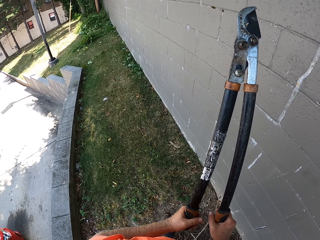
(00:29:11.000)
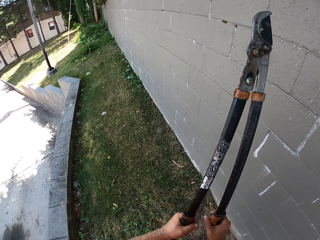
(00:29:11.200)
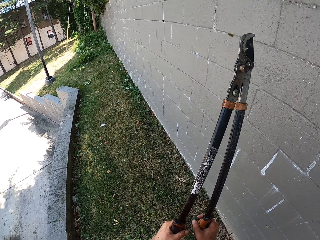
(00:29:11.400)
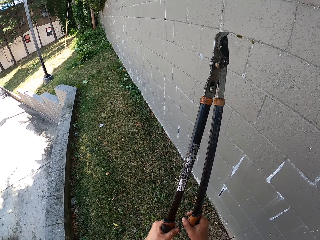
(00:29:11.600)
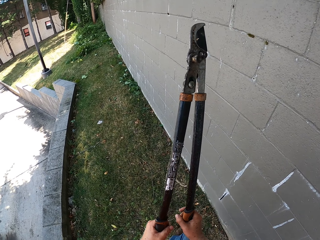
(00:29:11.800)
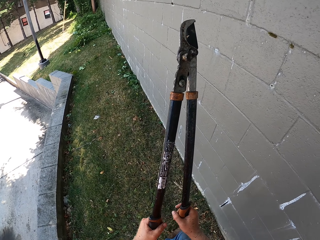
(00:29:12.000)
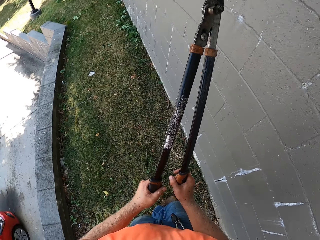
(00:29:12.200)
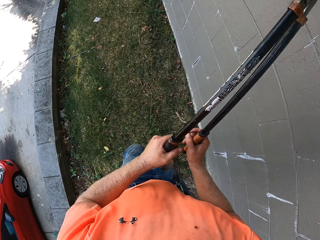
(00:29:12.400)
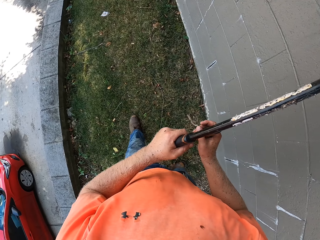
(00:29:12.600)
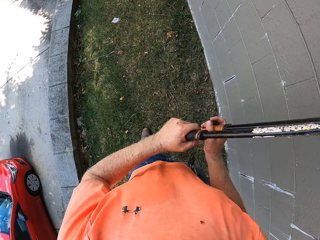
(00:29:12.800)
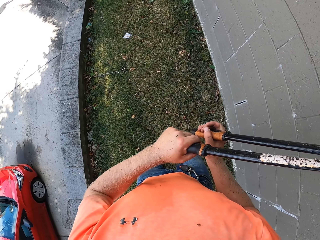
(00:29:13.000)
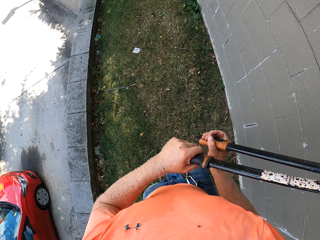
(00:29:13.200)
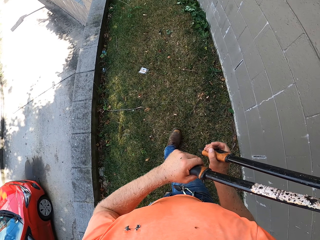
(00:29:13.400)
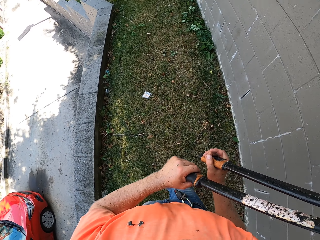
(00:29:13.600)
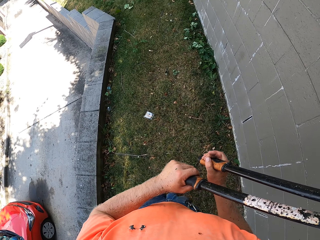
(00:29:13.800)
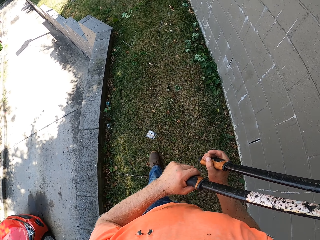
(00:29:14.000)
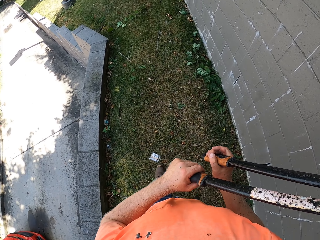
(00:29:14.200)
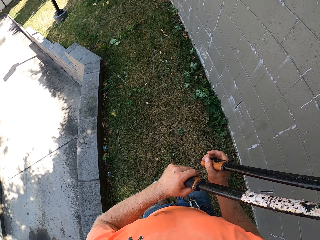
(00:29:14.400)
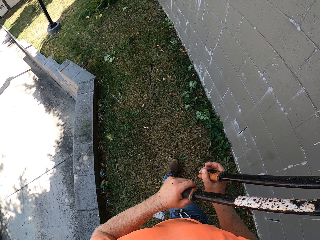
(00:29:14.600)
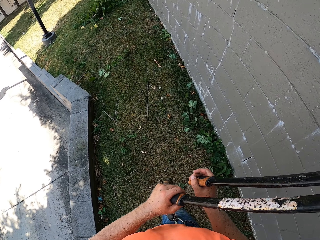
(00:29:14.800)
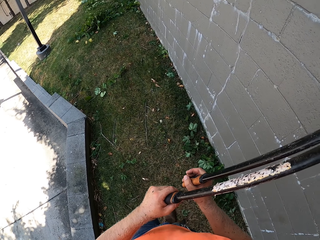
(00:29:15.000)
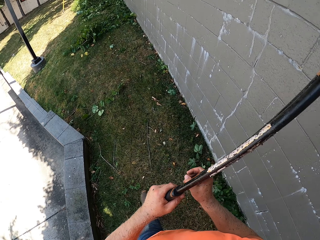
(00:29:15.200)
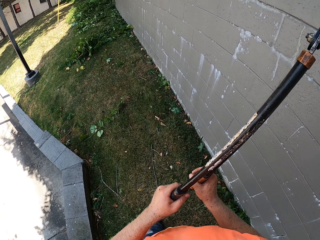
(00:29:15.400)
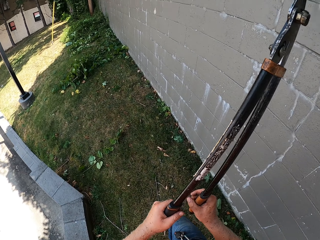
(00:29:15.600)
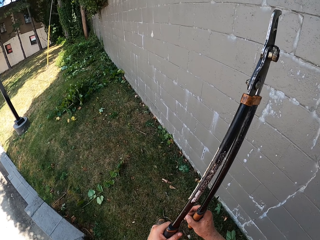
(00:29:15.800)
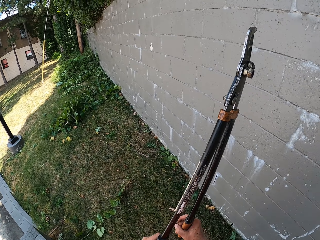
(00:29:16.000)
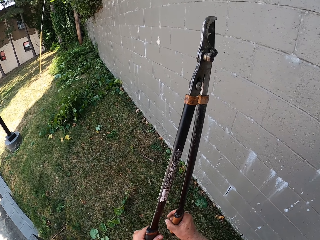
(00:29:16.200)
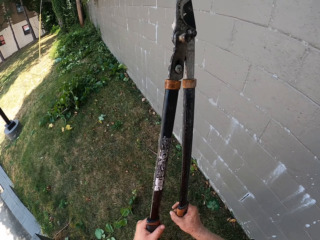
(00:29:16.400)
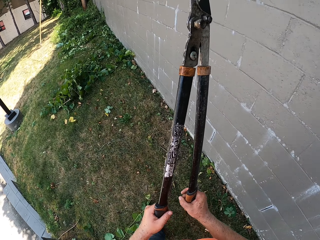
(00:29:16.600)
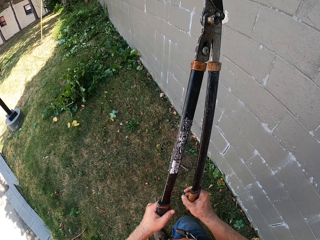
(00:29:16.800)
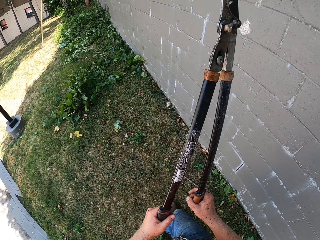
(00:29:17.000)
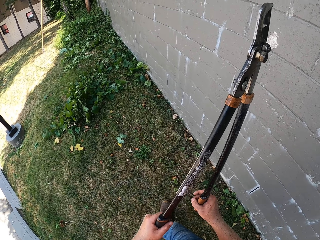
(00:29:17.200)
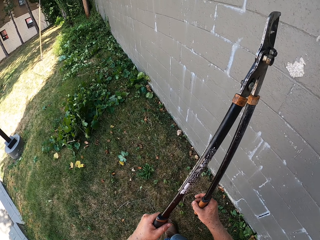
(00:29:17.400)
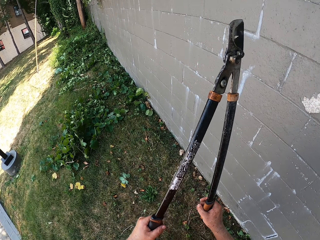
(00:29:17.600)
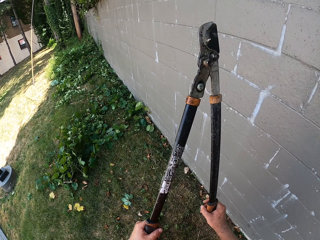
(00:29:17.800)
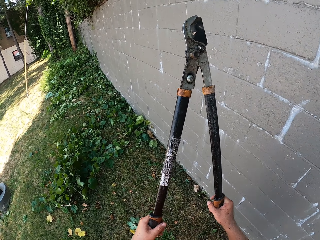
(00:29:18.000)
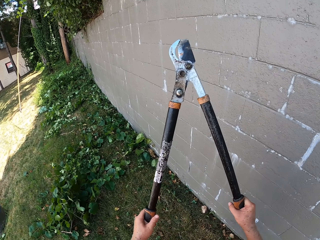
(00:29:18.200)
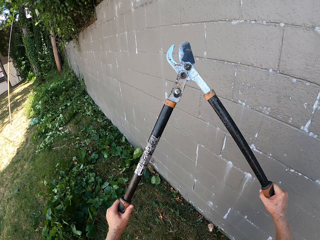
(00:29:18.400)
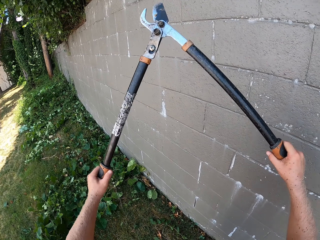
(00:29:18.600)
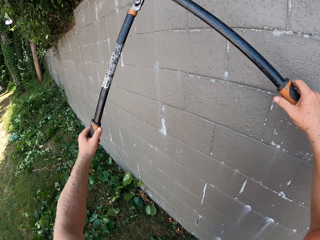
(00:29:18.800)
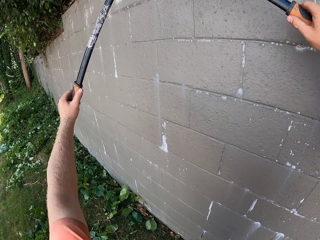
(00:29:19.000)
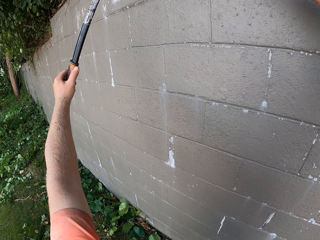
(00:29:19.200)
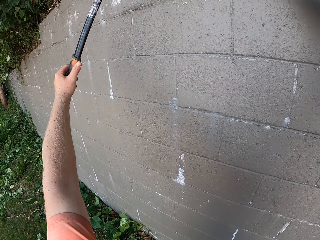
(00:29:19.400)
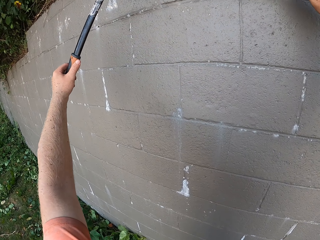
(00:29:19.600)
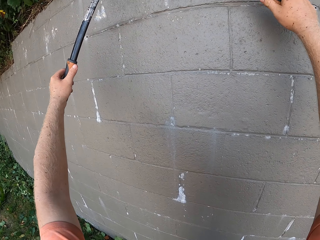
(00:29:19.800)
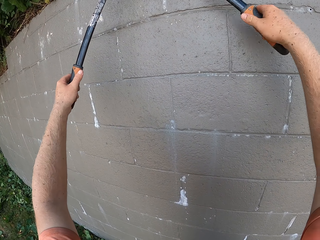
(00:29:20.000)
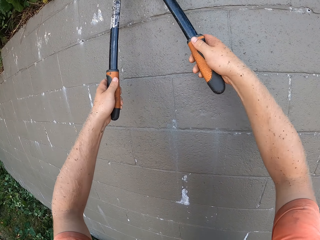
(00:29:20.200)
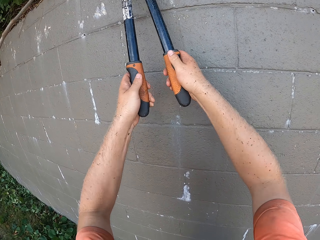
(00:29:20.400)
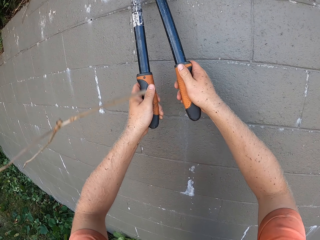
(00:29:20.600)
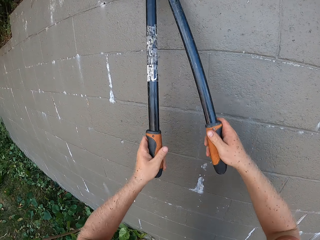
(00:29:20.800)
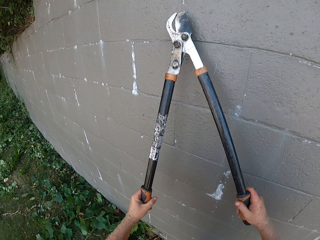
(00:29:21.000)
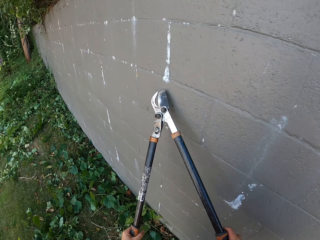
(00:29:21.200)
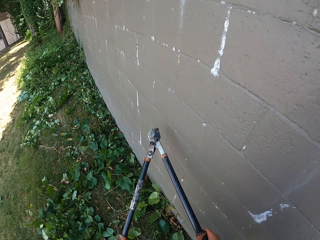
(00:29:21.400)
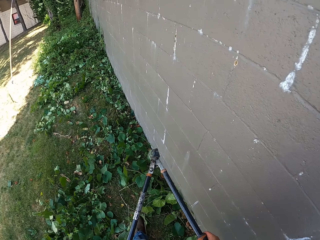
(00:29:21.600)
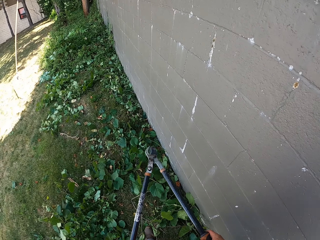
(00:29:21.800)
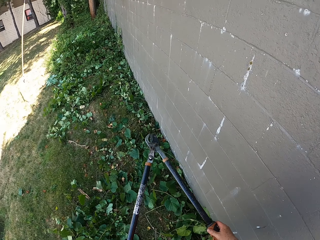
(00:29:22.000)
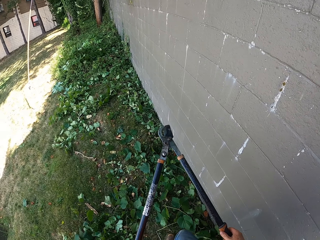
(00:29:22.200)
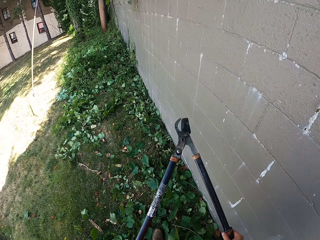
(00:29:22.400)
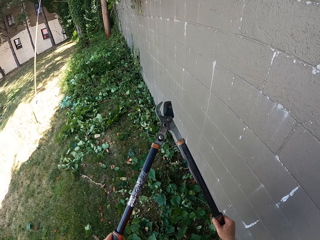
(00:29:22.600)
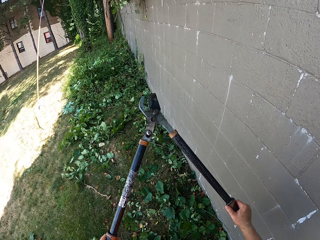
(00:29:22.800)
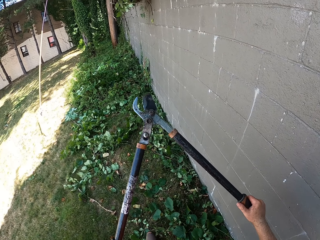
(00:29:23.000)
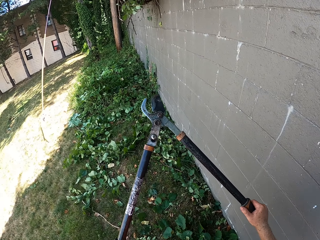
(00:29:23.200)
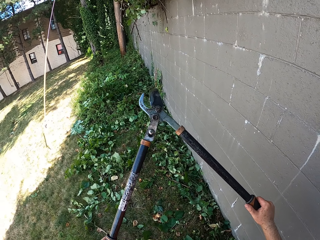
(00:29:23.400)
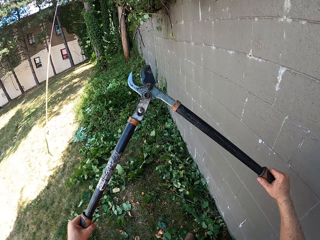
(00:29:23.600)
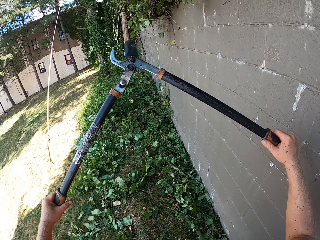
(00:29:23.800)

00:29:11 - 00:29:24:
The camera wearer pauses. He walks beside the wall with the lawn shears in his hands. He cuts the tree branches with the lawn shears in his hands. He walks beside the wall with the lawn shears in his hands.

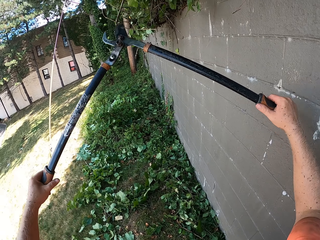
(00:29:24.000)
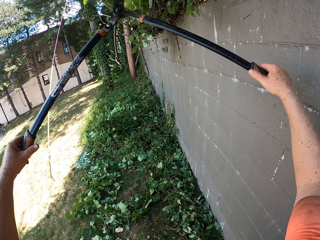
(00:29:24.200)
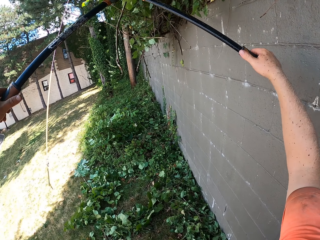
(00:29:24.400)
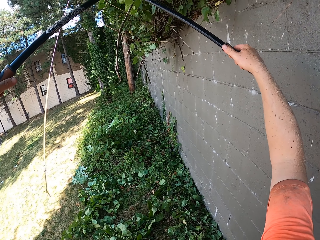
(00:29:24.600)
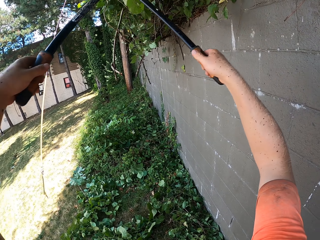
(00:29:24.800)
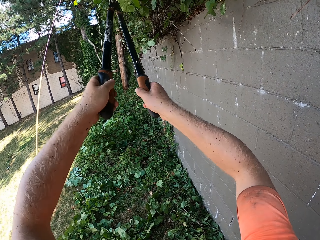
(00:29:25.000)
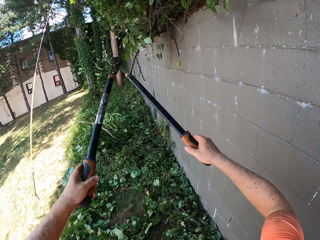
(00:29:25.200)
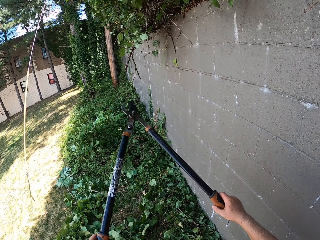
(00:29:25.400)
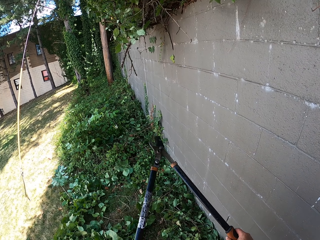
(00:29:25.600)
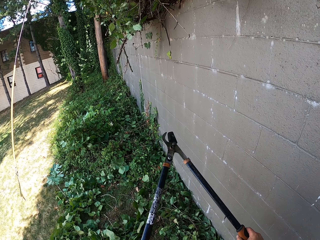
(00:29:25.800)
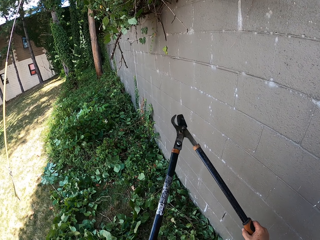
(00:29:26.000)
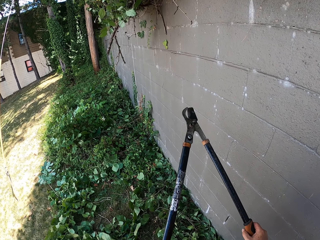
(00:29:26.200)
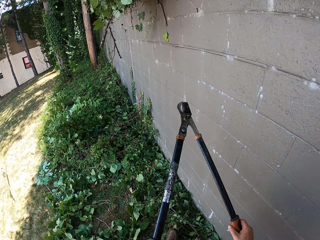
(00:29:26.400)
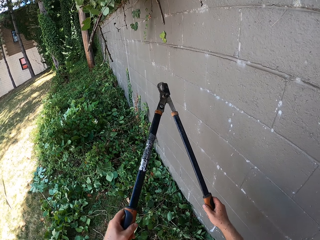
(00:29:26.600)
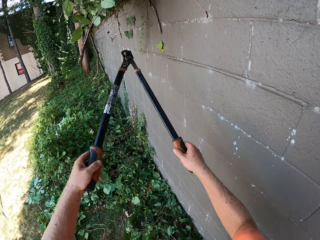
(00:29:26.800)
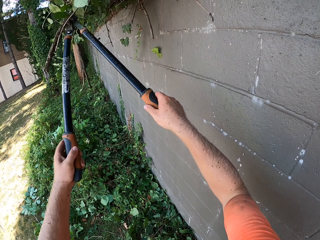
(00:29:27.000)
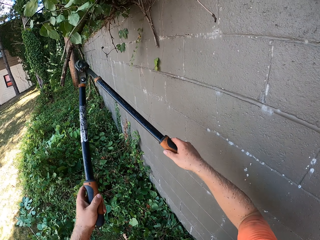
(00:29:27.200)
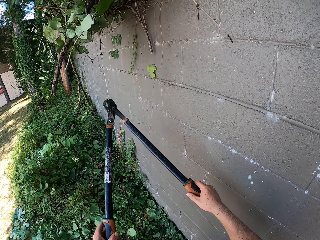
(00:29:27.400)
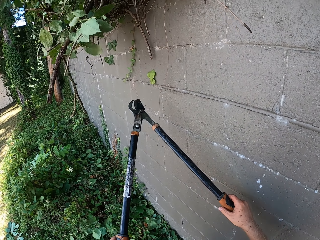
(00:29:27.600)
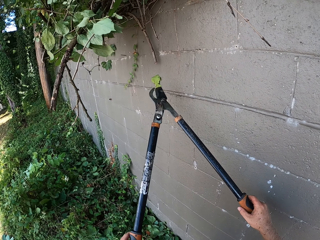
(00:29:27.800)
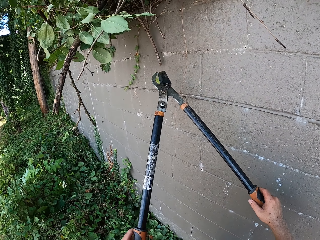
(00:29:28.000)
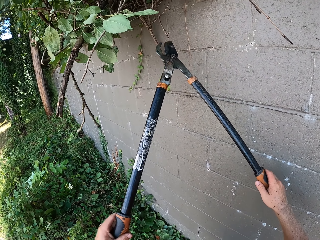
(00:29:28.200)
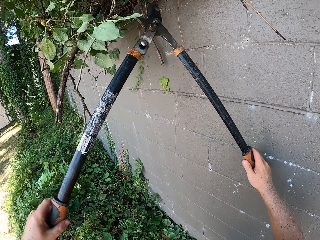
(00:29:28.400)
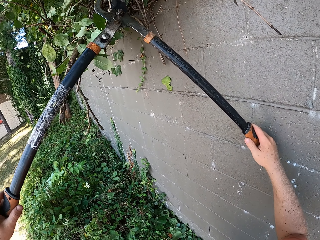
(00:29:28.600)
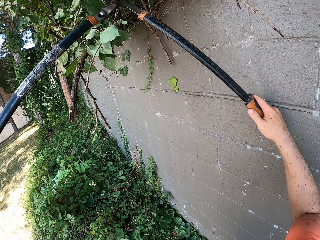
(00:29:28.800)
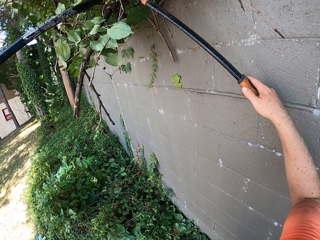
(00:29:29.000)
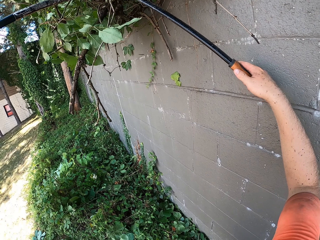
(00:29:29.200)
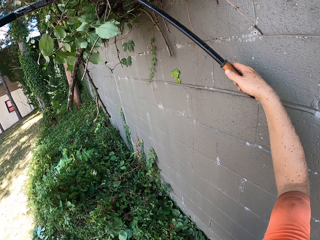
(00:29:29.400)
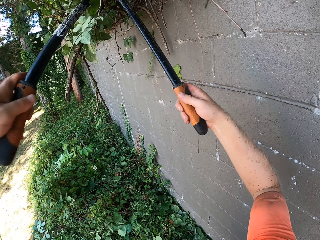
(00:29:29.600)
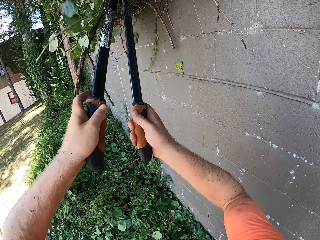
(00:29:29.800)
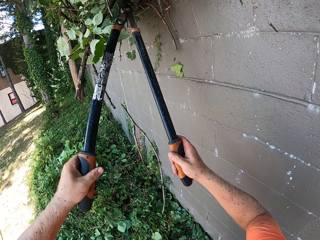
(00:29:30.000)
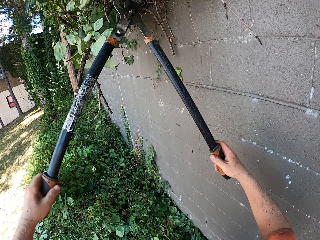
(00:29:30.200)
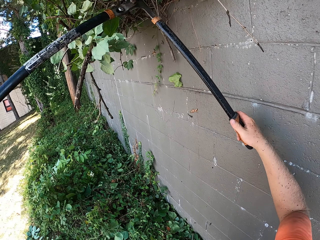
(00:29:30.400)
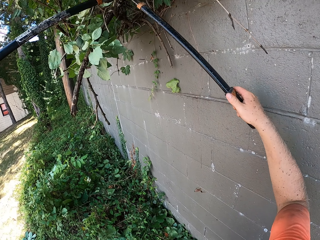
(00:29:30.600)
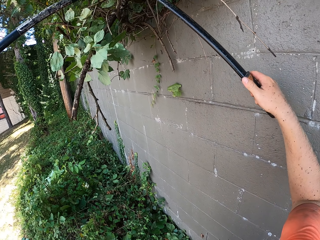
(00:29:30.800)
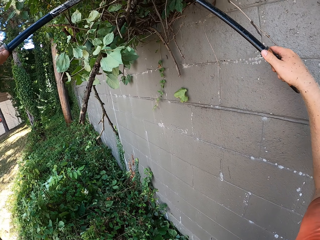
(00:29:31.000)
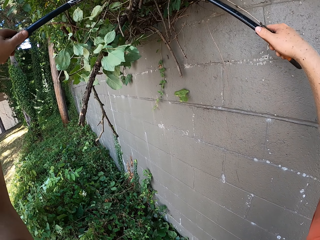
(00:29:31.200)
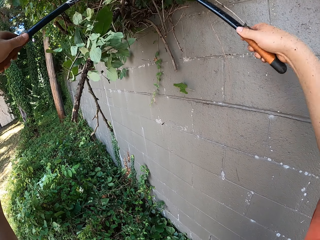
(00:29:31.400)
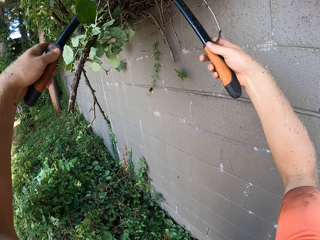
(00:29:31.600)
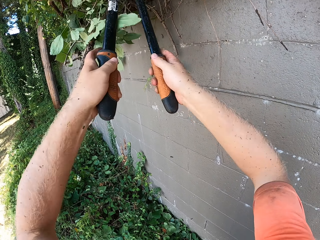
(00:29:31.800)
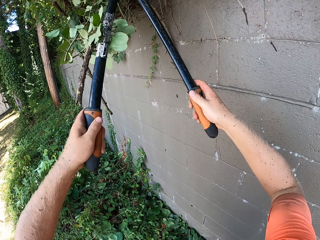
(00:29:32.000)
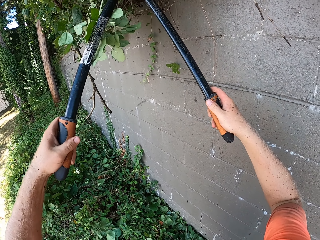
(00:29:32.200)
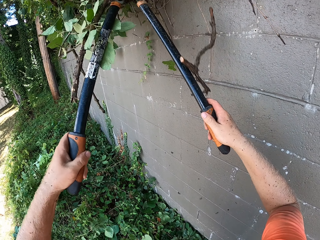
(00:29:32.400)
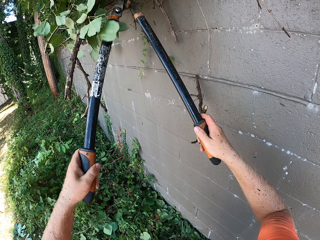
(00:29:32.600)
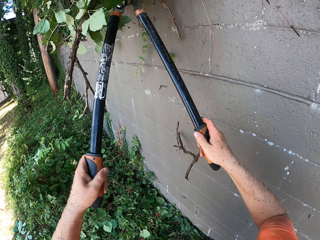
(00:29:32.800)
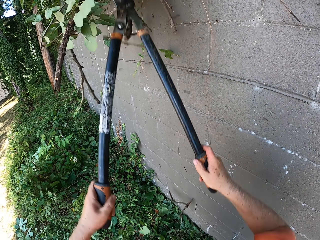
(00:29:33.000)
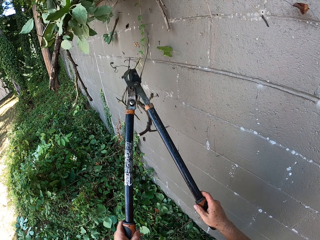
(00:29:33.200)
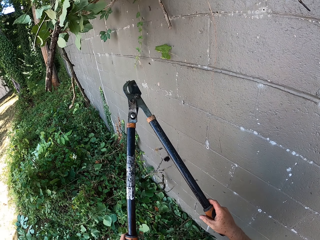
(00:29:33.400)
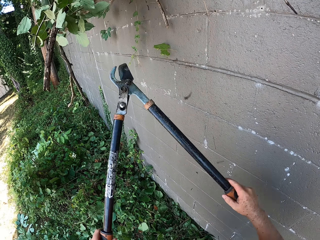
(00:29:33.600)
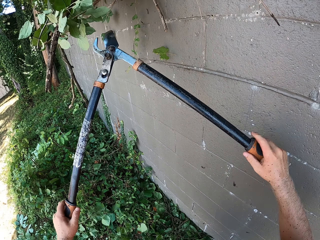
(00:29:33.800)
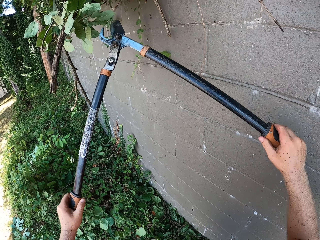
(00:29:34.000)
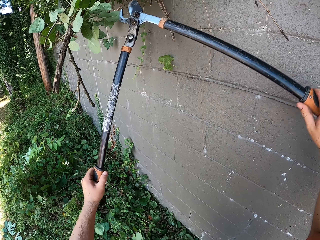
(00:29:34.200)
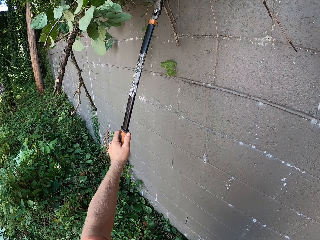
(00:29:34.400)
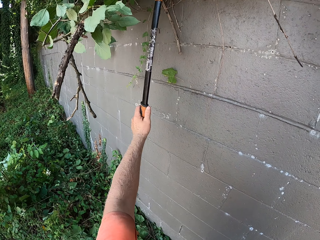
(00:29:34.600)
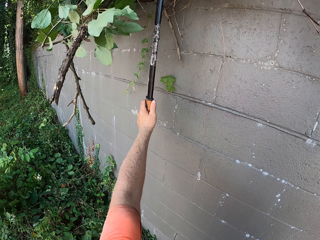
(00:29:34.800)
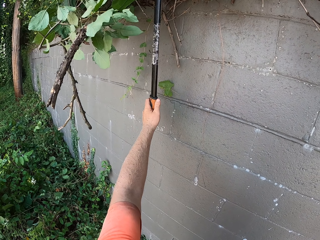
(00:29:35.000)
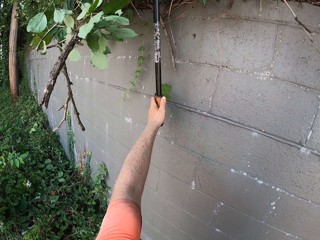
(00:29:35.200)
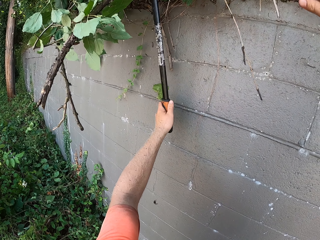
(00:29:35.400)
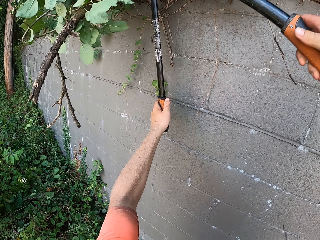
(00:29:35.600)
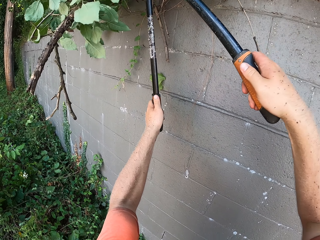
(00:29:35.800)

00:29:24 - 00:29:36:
The camera wearer cuts the tree branches with the lawn shears in his hands. He hits the tree branch outside the wall with the lawn shears in his hand. He cuts the tree branches with the lawn shears in his hands.
